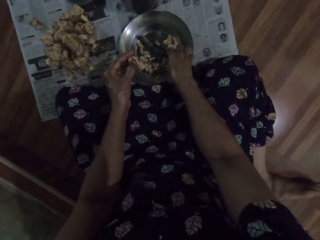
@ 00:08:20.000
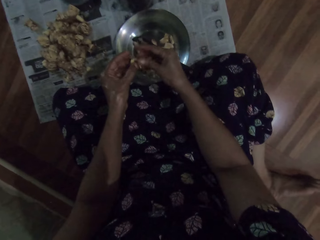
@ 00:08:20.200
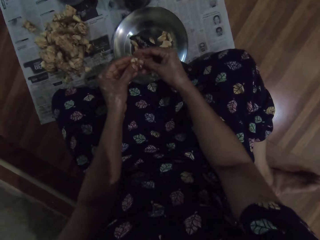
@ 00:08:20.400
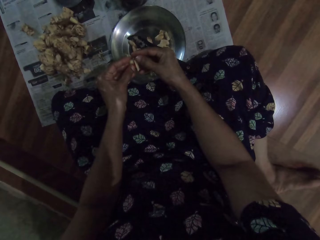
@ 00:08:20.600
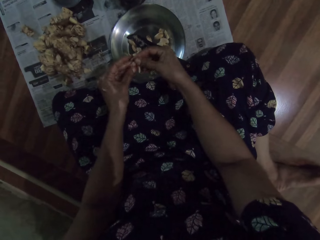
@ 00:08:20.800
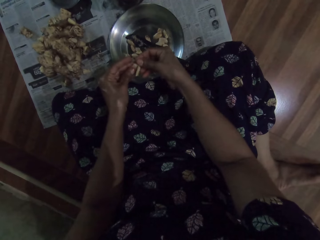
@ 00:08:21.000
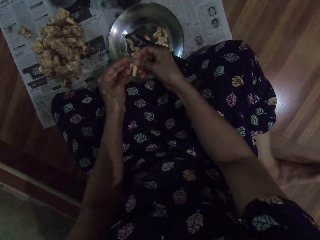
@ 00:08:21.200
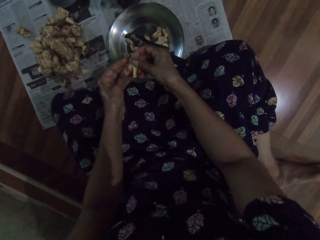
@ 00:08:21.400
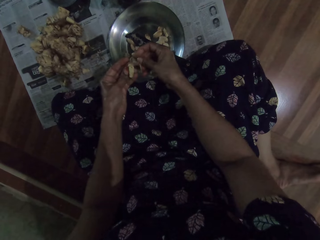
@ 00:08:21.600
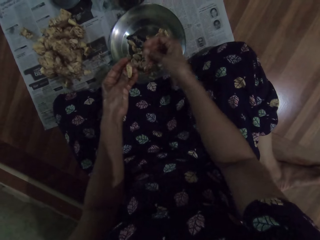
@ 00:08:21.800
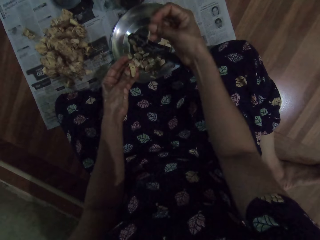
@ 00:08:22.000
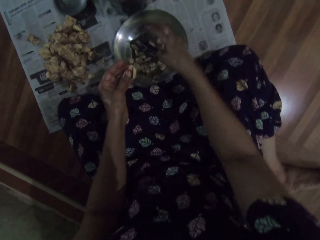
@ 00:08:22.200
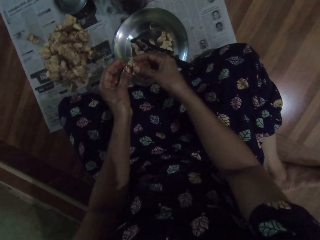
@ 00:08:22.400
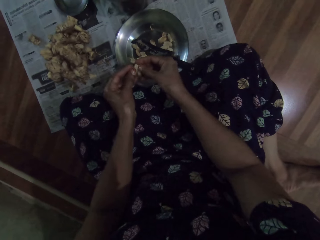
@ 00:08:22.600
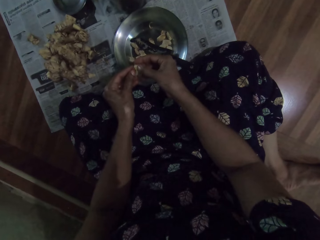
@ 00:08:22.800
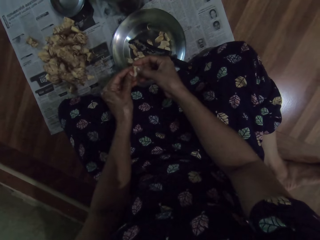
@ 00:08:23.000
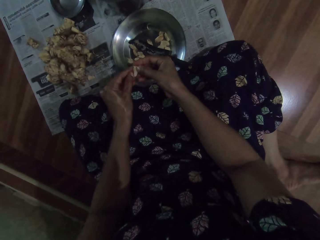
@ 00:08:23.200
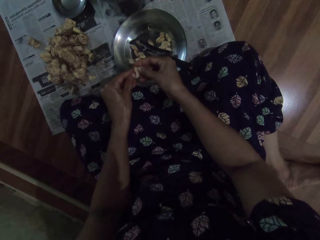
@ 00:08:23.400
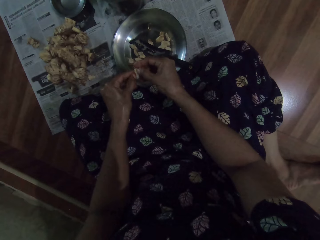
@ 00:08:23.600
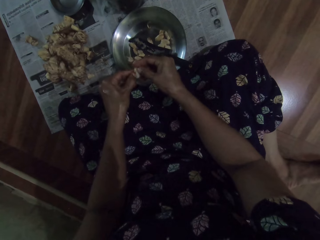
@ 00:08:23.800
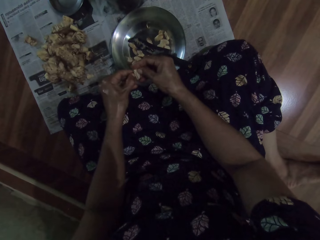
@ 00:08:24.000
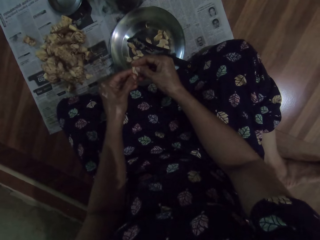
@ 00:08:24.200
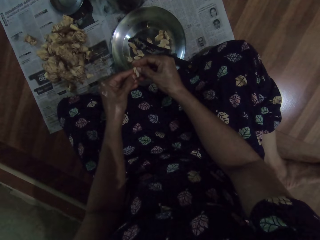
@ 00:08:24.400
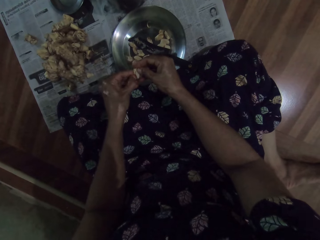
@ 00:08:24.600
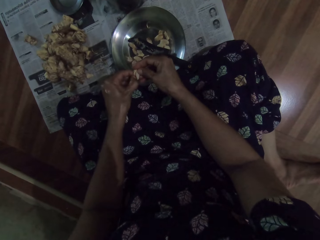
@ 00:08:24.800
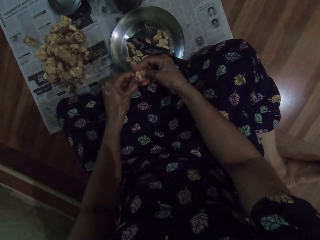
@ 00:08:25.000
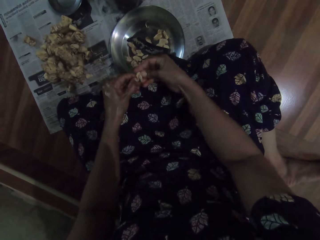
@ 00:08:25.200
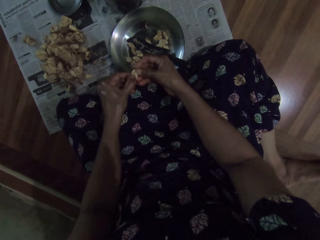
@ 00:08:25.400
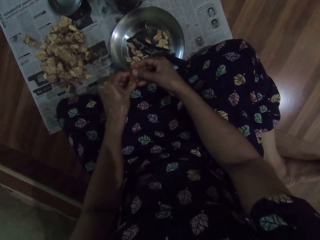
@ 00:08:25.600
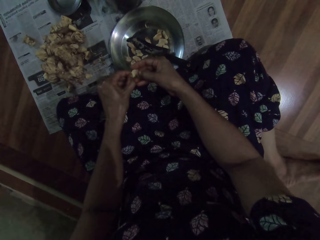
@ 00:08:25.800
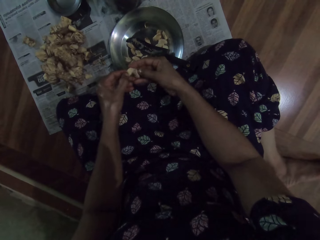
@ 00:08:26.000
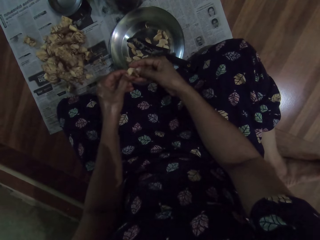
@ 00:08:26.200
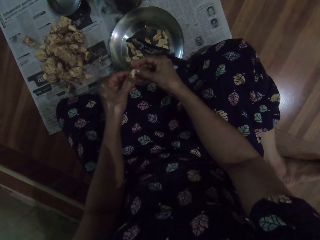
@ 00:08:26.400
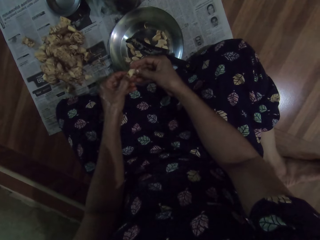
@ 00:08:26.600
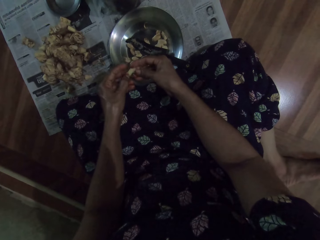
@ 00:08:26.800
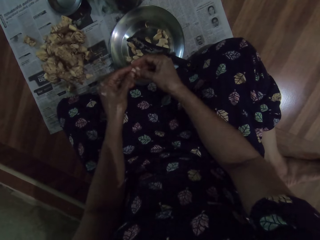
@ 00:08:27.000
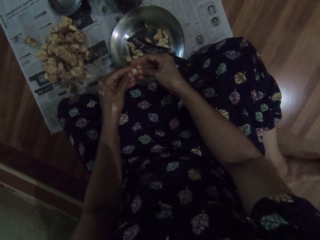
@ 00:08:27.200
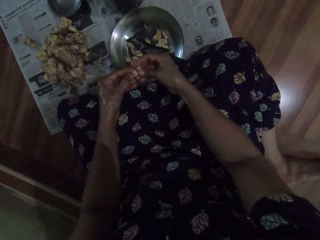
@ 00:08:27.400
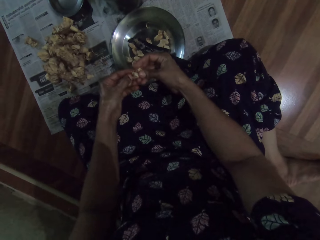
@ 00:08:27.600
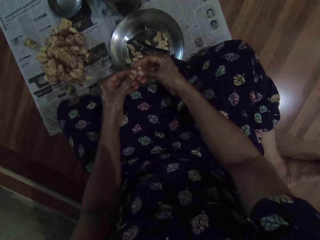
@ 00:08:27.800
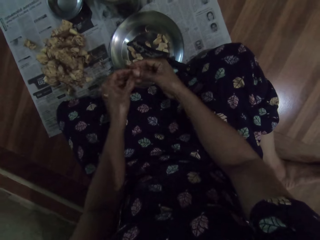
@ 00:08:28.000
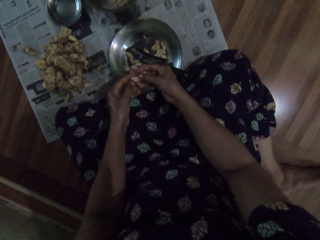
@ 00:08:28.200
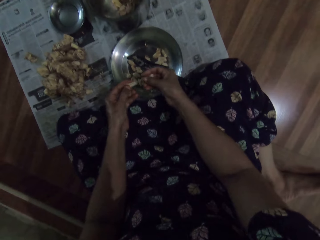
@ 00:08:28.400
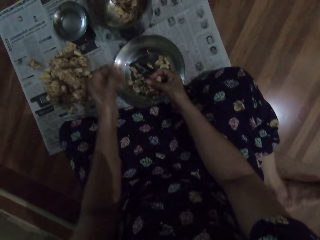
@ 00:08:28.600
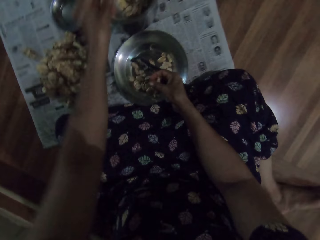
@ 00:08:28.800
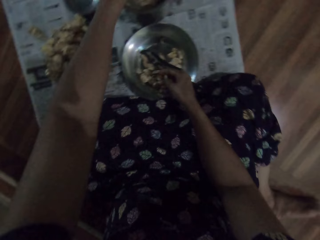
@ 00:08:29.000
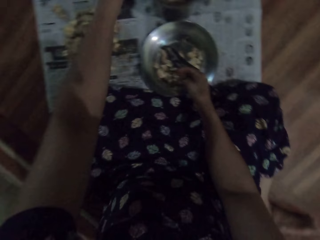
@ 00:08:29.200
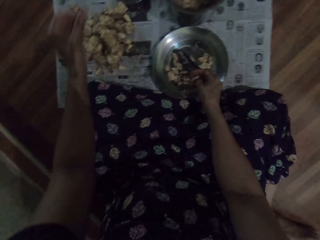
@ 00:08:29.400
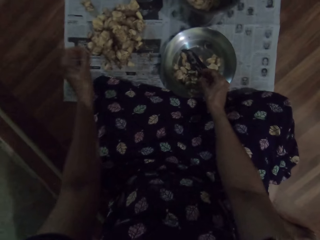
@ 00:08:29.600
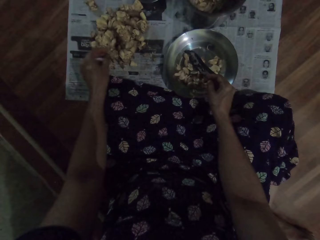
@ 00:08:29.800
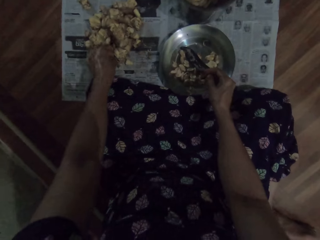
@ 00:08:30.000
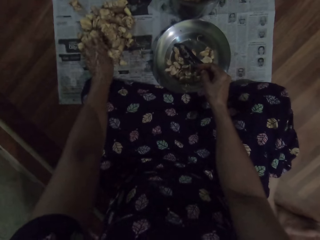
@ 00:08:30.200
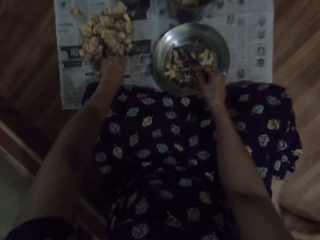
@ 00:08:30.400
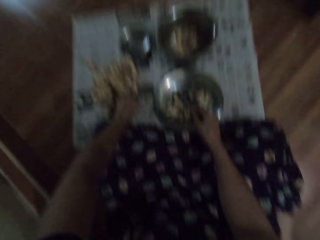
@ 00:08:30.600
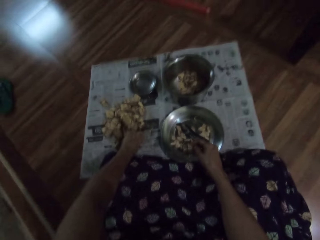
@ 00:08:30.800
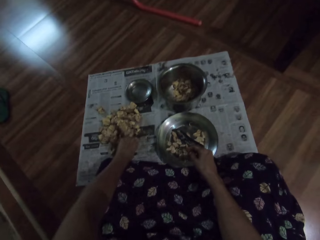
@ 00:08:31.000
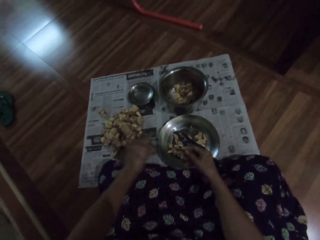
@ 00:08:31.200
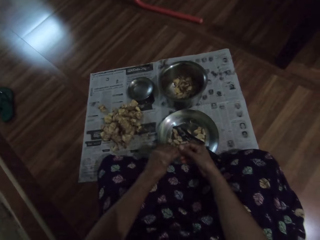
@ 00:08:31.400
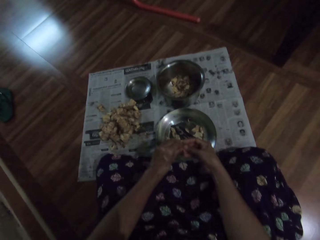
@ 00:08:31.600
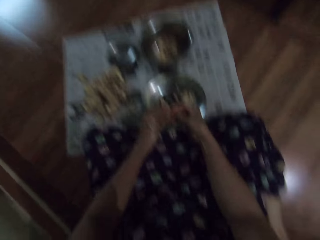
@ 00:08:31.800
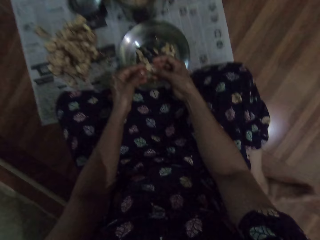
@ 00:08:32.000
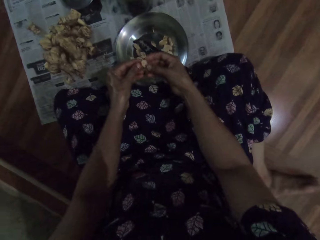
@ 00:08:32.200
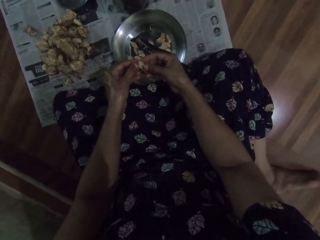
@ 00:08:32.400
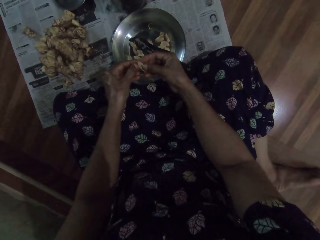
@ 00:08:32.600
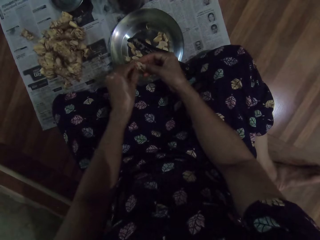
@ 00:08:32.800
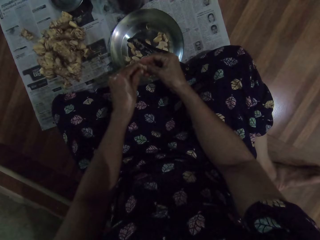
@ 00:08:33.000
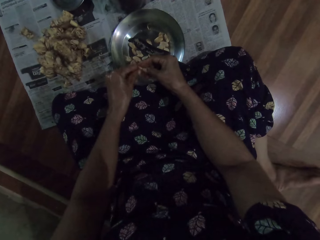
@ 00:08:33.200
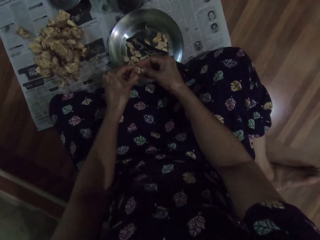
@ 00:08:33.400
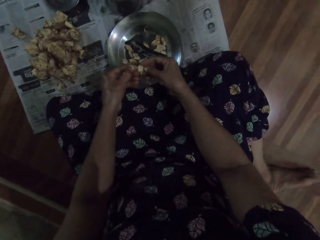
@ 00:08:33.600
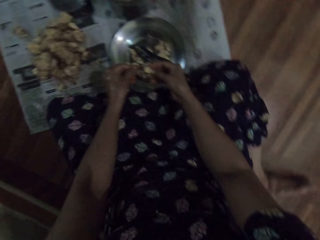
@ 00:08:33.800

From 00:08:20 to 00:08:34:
The camera wearer places the knife in her right hand in the bowl on the floor. She peels the garlic pod or ginger with both hands. She drops the shaft of the garlic pod in her left hand into the bowl on the floor. She peels the garlic pod with both hands. She drops the garlic in her left hand into the bowl on the floor and drops the garlic in her right hand in the bowl on the floor. She picks up a garlic pod from the newspaper on the floor with her left hand. She peels the garlic pod with both hands.

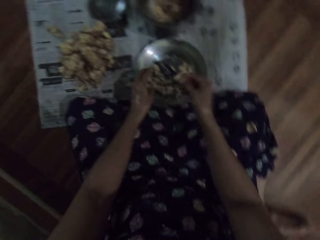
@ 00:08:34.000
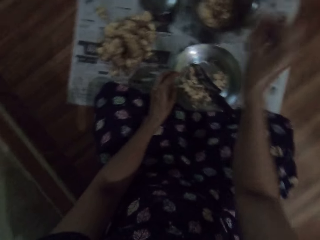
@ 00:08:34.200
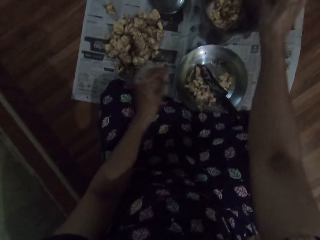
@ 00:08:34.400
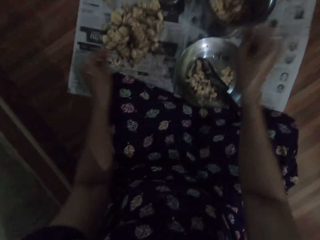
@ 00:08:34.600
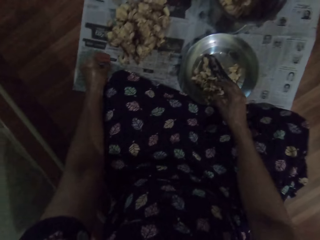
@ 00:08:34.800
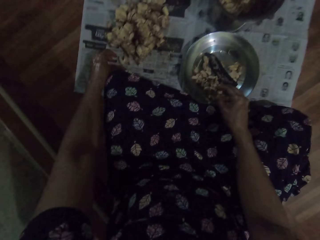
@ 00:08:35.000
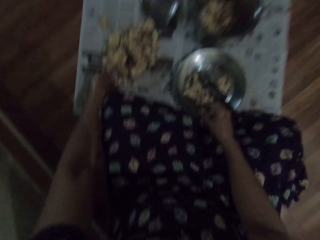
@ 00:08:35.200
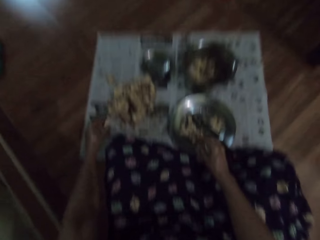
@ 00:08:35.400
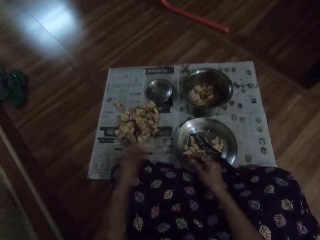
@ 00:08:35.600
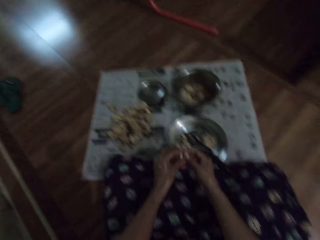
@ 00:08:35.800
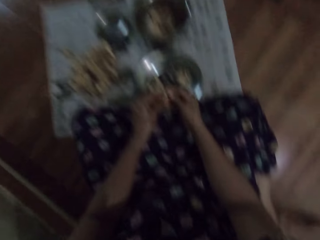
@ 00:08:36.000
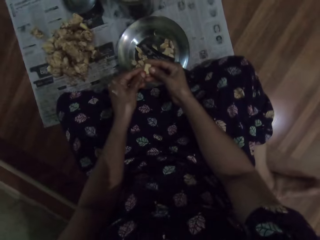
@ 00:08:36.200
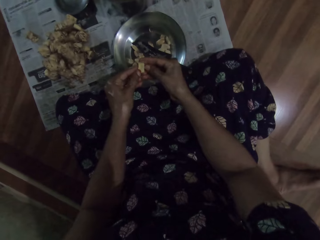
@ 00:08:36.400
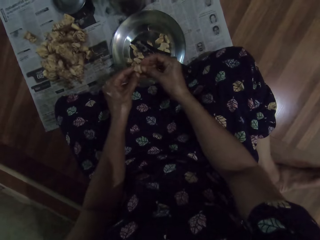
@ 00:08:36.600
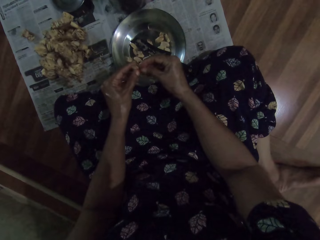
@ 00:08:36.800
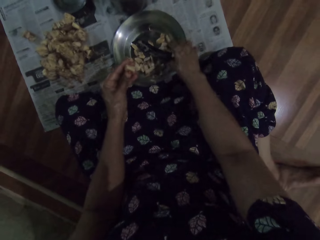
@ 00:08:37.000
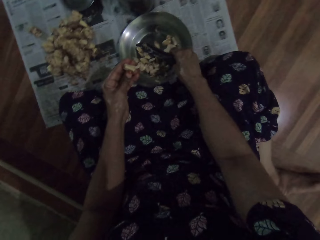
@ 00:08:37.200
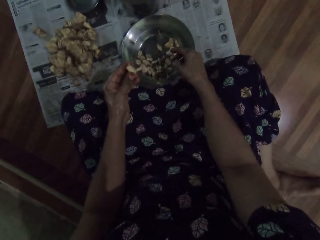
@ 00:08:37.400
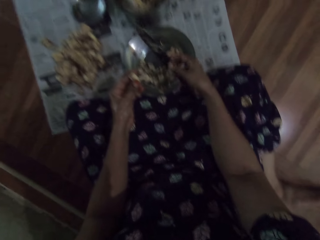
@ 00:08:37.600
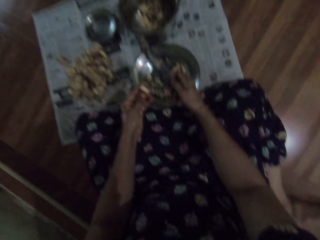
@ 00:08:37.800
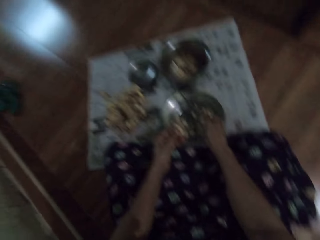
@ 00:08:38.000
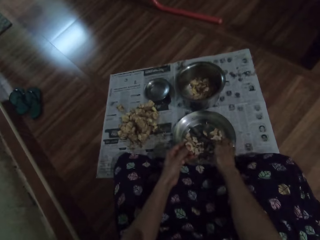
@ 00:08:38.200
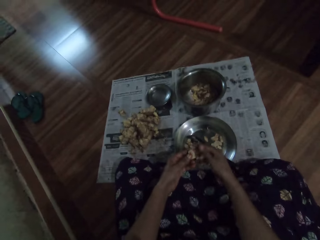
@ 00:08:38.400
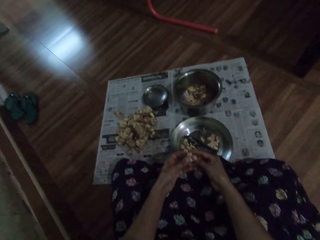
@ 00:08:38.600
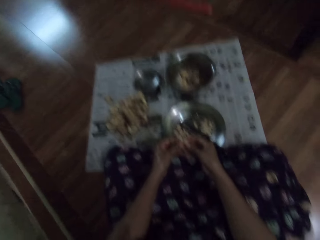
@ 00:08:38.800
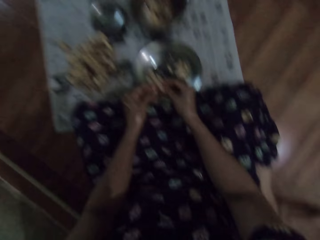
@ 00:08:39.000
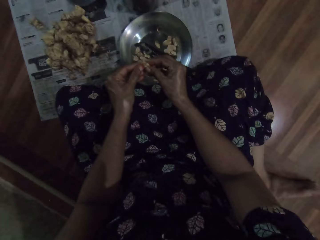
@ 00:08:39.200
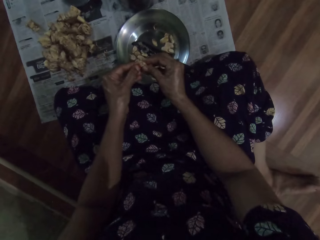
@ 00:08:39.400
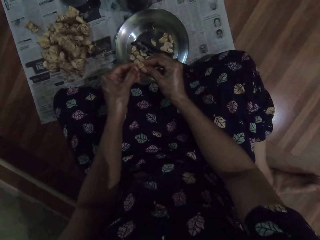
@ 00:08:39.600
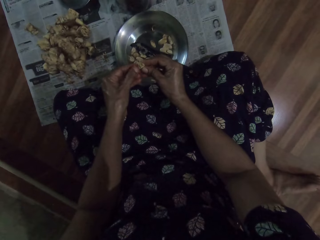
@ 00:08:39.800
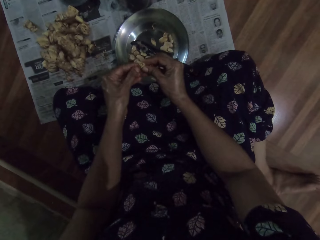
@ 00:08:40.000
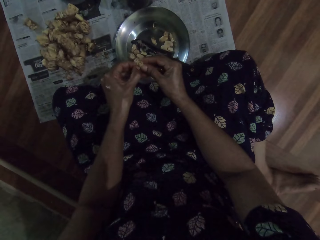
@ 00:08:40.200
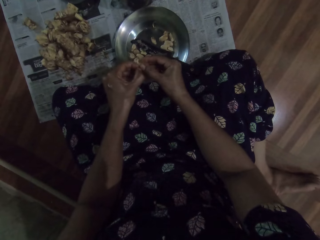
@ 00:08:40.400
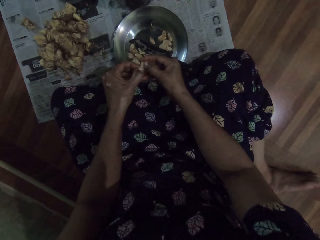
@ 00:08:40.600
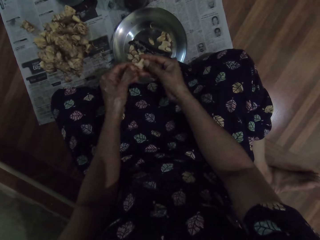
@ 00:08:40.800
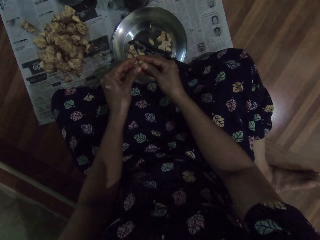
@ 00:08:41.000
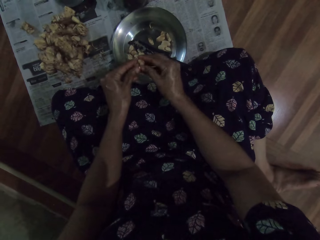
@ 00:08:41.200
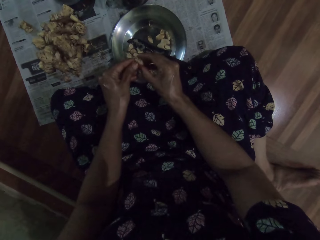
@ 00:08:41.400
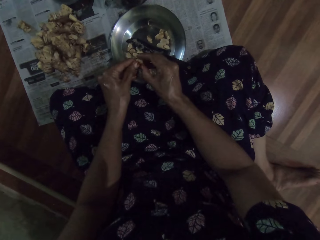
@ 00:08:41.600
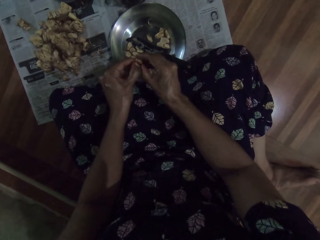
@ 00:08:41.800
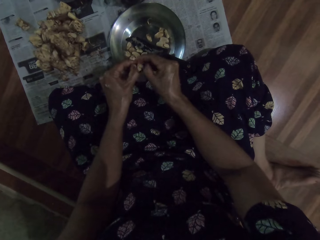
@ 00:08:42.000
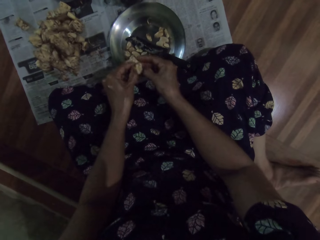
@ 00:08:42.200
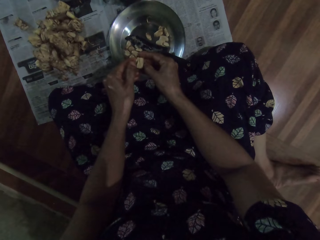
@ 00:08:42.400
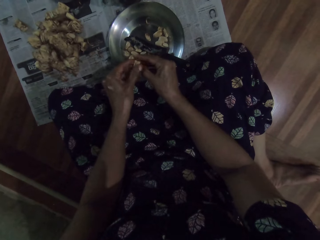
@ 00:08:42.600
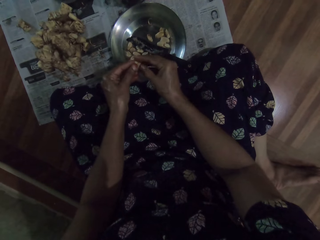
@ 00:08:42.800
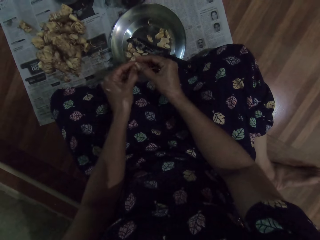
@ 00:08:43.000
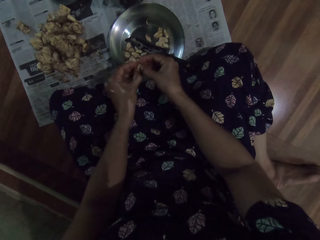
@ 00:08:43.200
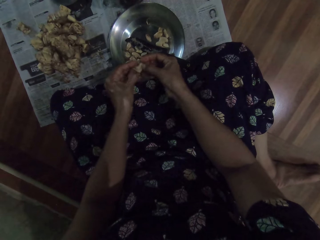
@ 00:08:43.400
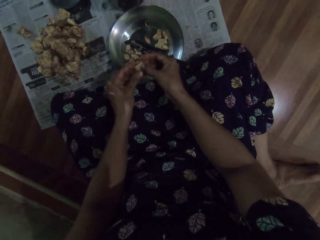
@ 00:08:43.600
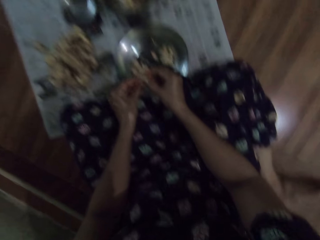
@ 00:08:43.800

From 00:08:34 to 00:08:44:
The camera wearer drops the garlic pod in her left hand into the bowl on the floor and drops the shaft of the garlic pod in her right hand into the steel bowl on the floor. She picks up a garlic pod from the newspaper on the floor with her left hand. She peels the garlic pod with both hands. She picks up the knife from the bowl on the floor with her right hand. She places the knife in her right hand in the bowl on the floor. She peels the garlic pod with both hands.
